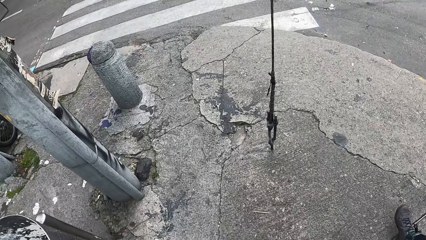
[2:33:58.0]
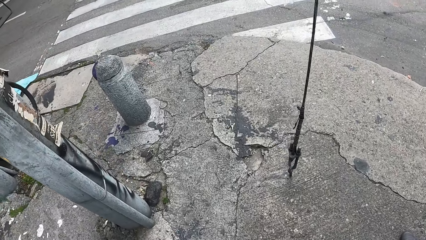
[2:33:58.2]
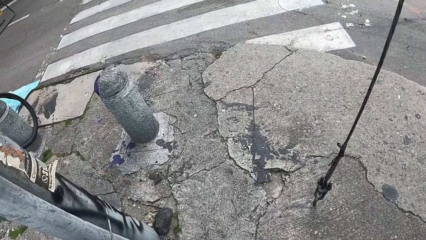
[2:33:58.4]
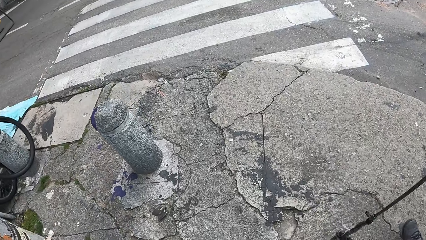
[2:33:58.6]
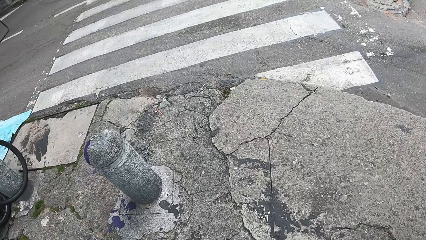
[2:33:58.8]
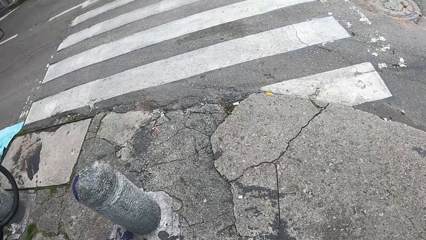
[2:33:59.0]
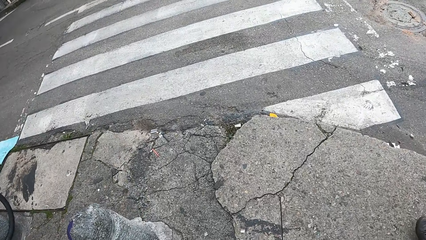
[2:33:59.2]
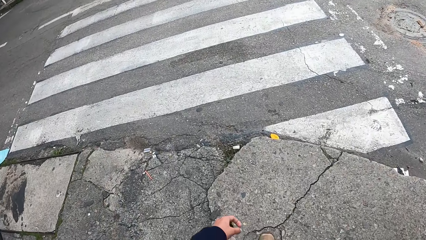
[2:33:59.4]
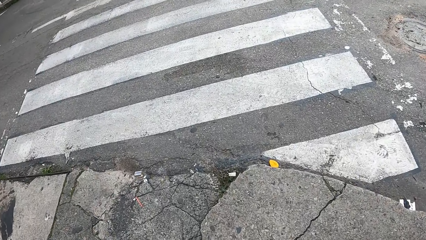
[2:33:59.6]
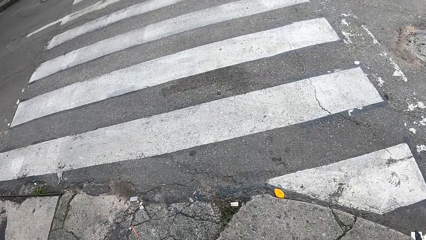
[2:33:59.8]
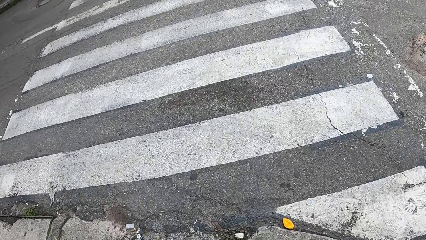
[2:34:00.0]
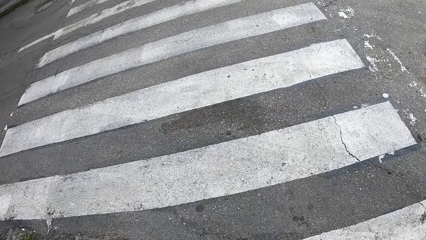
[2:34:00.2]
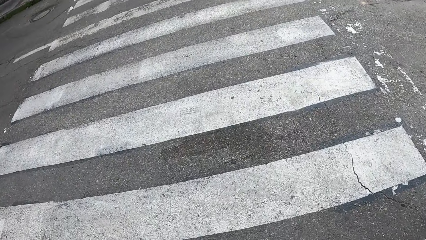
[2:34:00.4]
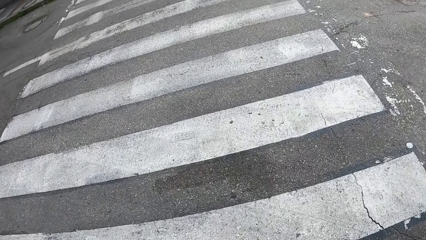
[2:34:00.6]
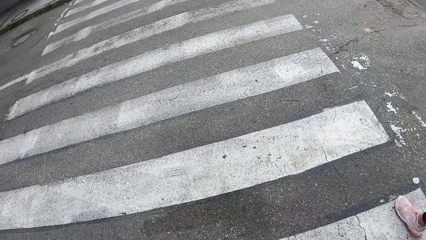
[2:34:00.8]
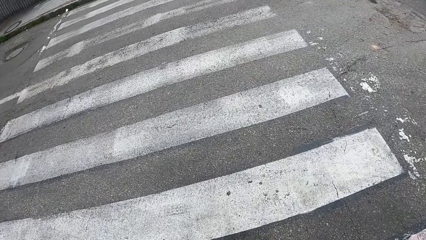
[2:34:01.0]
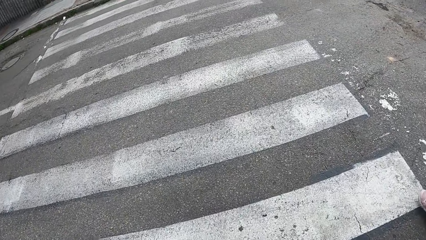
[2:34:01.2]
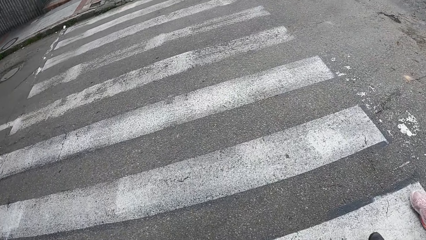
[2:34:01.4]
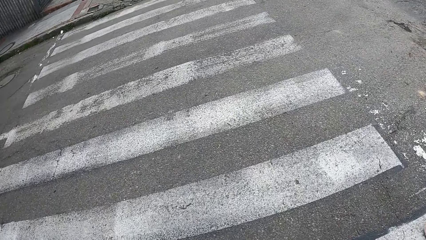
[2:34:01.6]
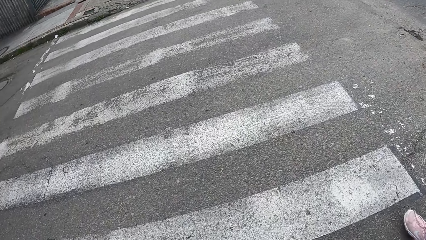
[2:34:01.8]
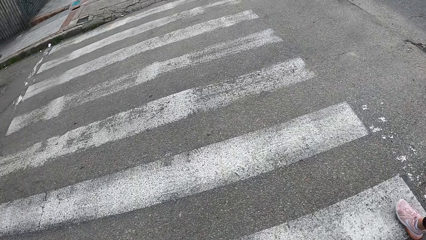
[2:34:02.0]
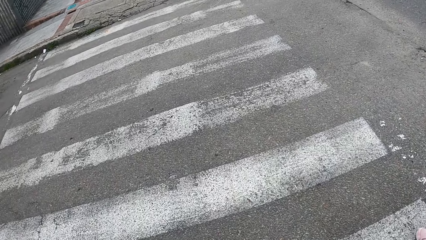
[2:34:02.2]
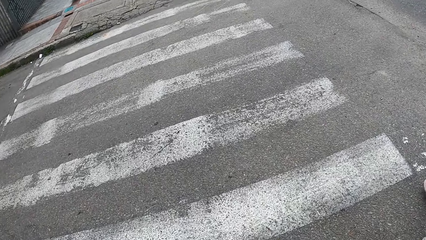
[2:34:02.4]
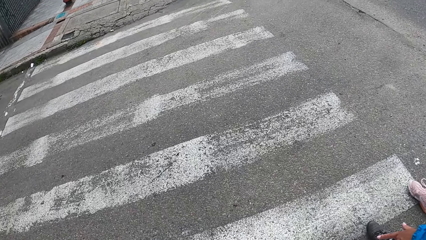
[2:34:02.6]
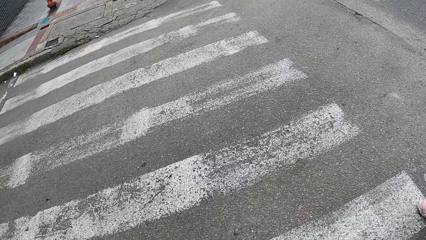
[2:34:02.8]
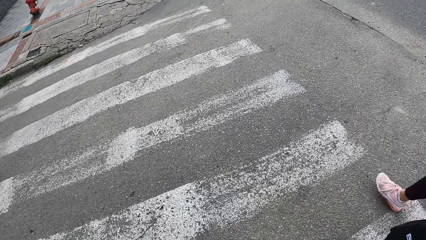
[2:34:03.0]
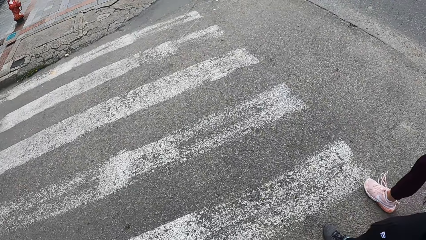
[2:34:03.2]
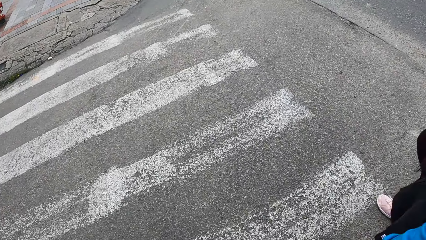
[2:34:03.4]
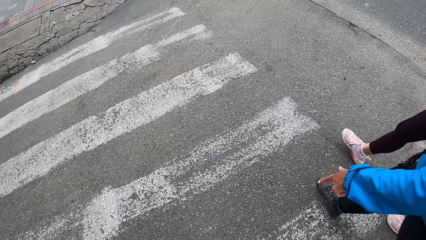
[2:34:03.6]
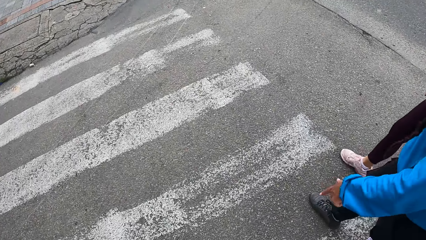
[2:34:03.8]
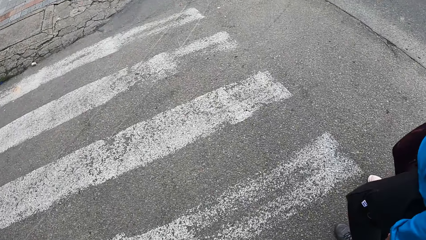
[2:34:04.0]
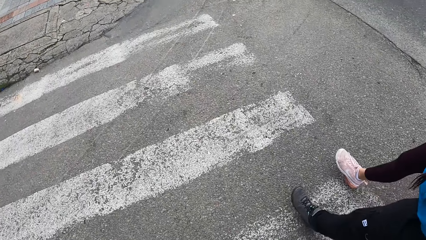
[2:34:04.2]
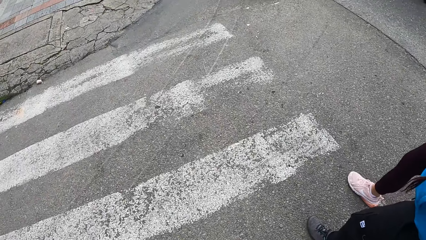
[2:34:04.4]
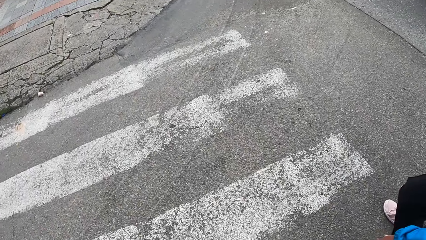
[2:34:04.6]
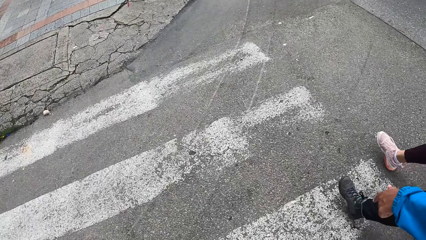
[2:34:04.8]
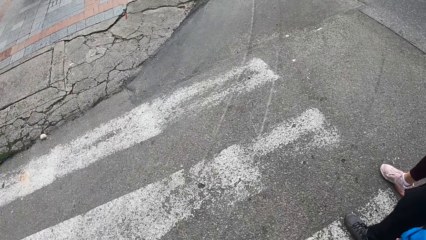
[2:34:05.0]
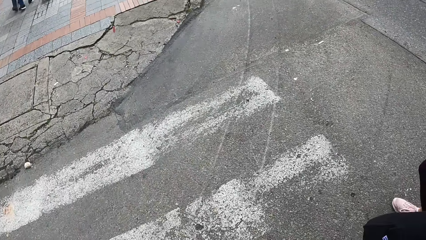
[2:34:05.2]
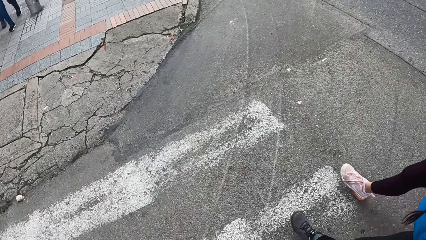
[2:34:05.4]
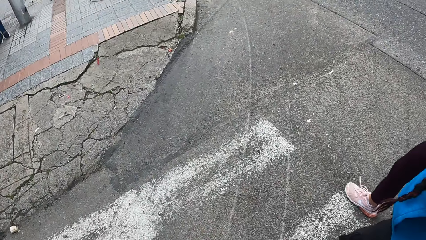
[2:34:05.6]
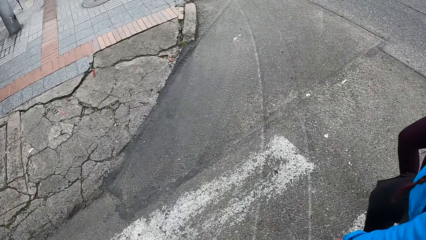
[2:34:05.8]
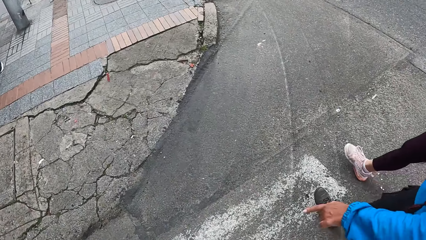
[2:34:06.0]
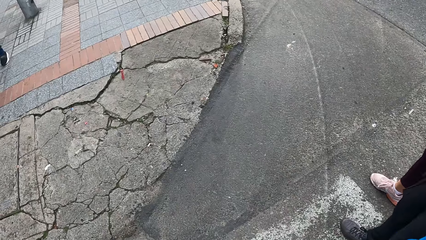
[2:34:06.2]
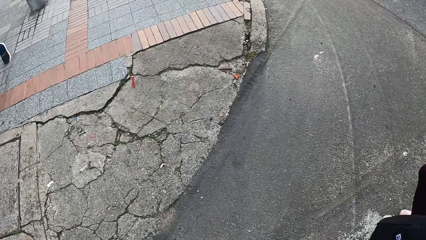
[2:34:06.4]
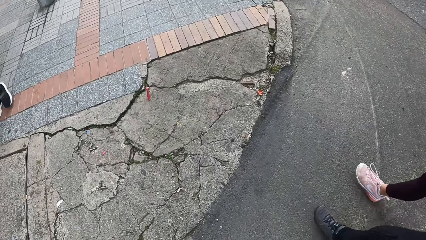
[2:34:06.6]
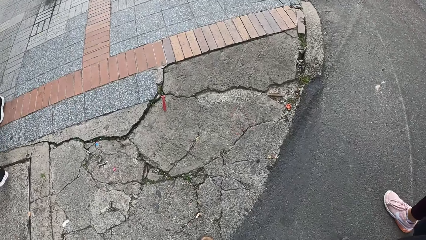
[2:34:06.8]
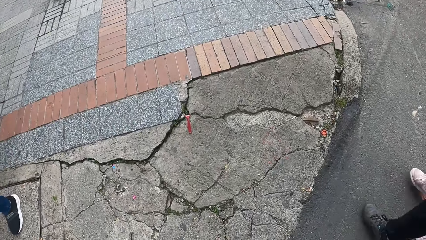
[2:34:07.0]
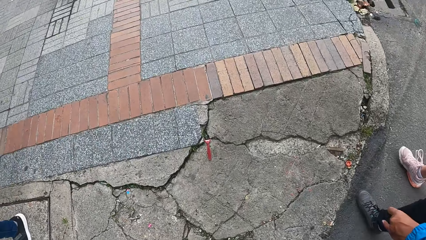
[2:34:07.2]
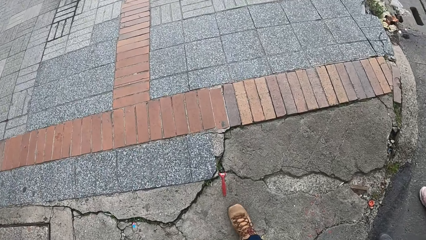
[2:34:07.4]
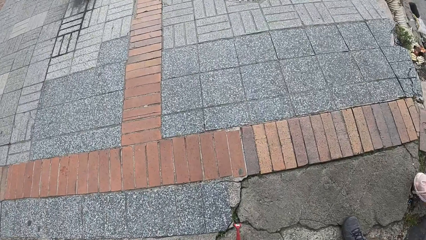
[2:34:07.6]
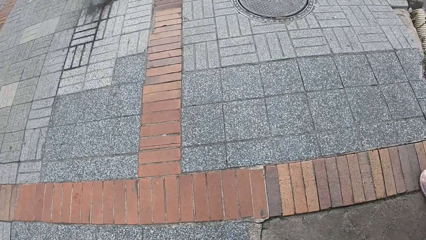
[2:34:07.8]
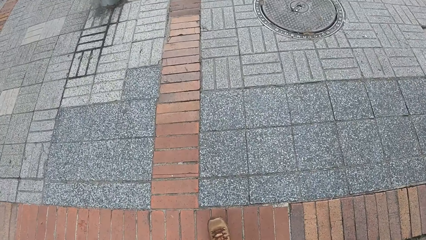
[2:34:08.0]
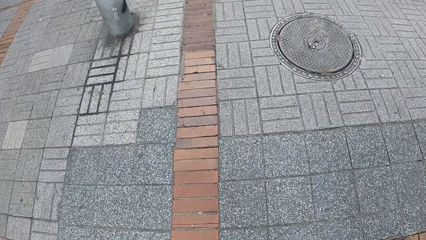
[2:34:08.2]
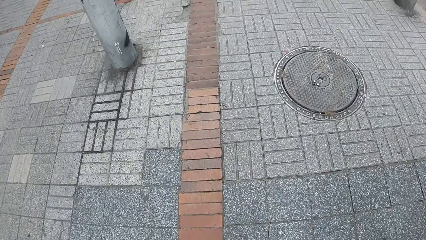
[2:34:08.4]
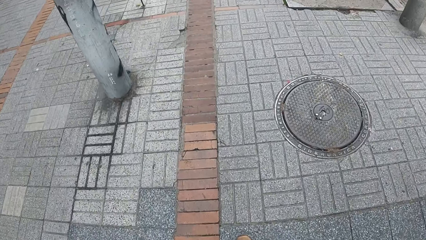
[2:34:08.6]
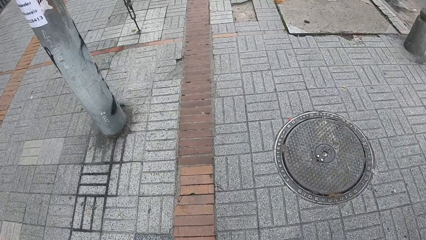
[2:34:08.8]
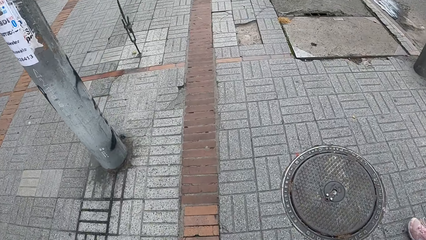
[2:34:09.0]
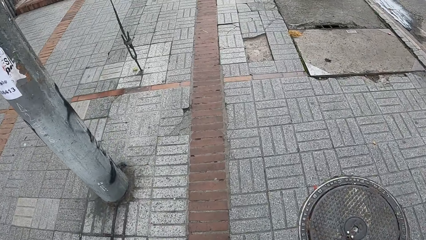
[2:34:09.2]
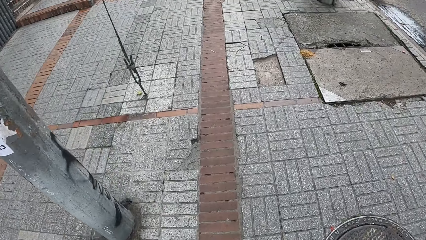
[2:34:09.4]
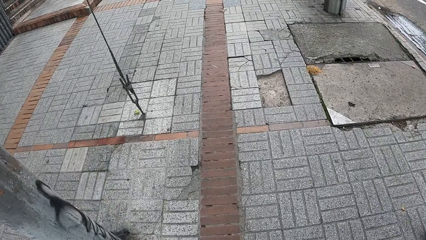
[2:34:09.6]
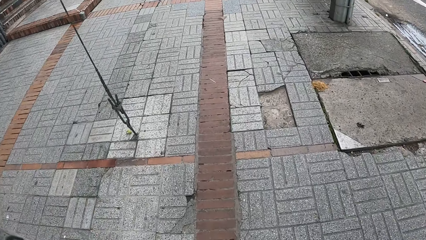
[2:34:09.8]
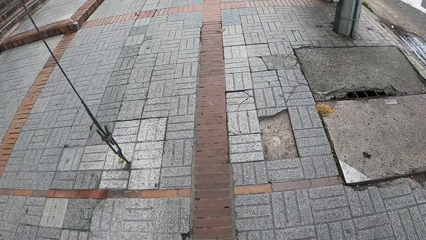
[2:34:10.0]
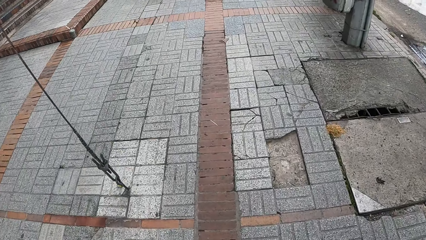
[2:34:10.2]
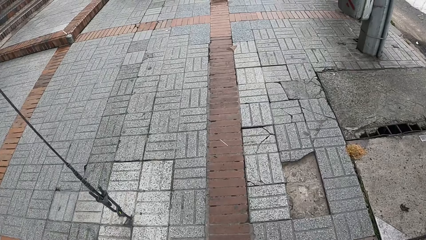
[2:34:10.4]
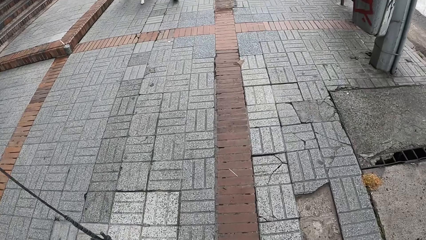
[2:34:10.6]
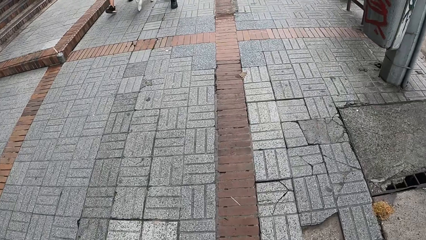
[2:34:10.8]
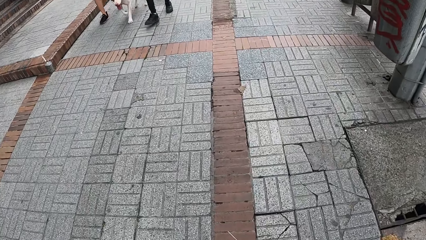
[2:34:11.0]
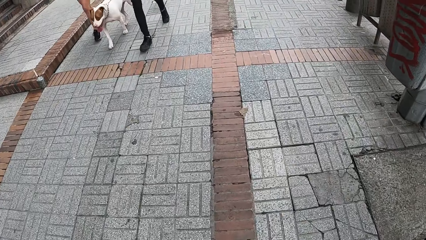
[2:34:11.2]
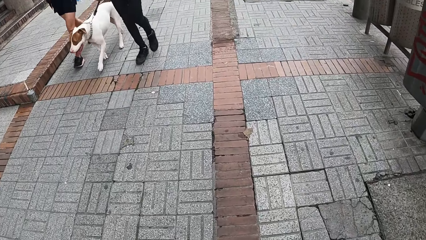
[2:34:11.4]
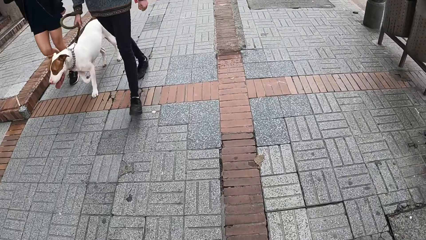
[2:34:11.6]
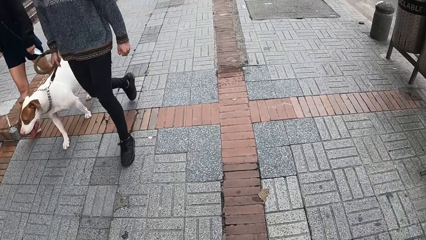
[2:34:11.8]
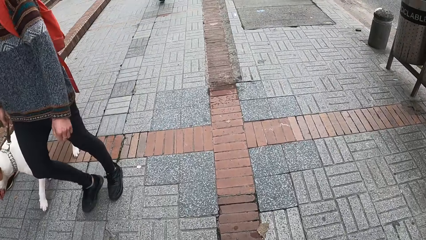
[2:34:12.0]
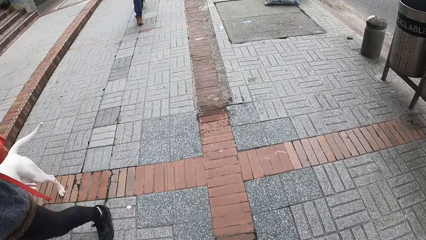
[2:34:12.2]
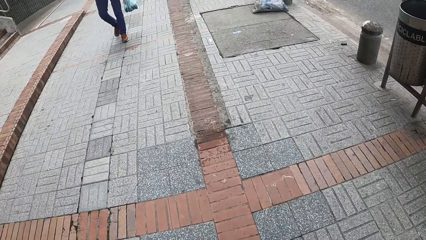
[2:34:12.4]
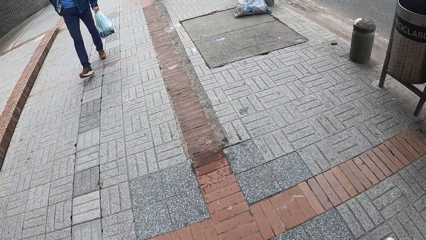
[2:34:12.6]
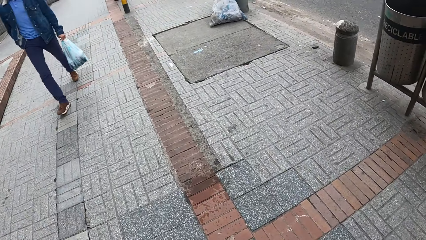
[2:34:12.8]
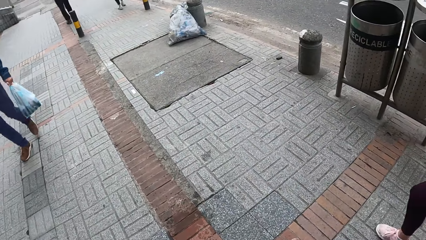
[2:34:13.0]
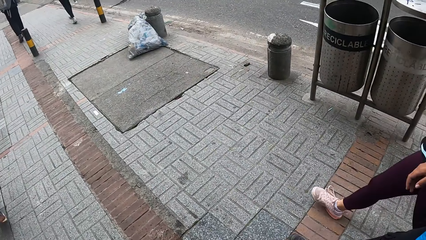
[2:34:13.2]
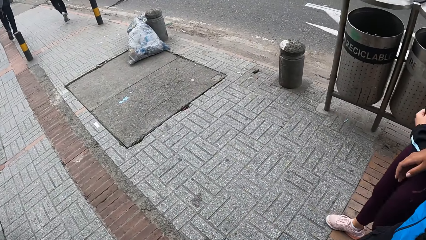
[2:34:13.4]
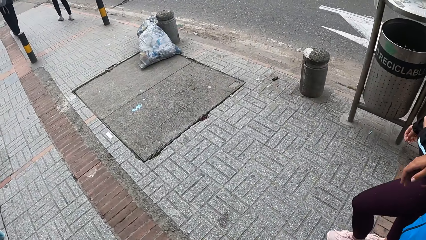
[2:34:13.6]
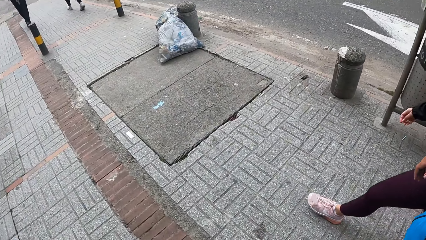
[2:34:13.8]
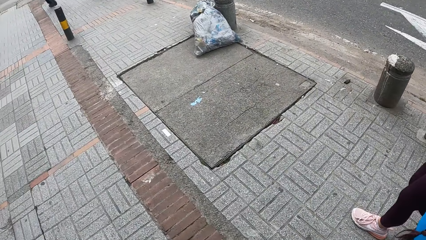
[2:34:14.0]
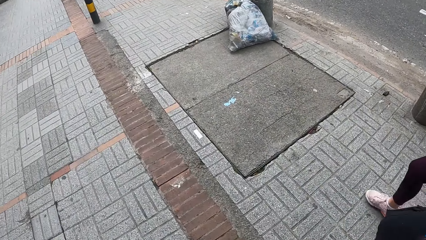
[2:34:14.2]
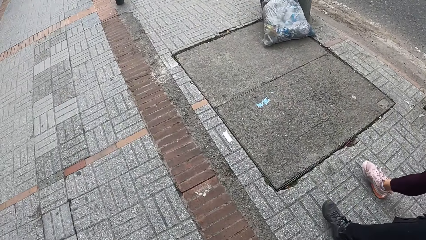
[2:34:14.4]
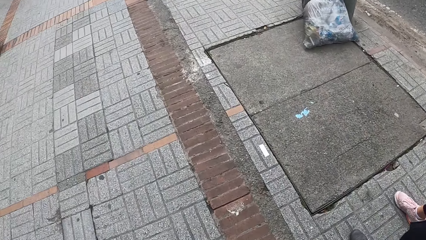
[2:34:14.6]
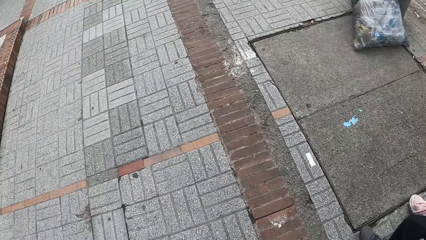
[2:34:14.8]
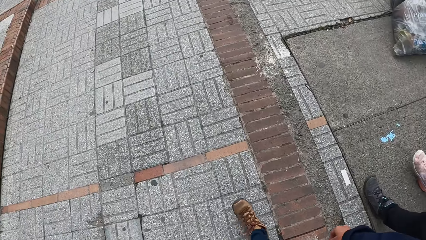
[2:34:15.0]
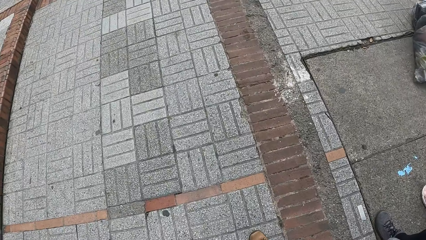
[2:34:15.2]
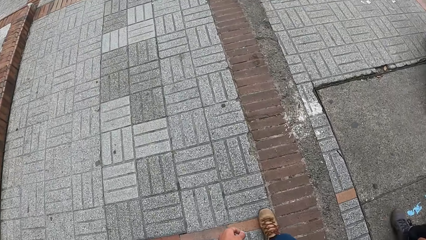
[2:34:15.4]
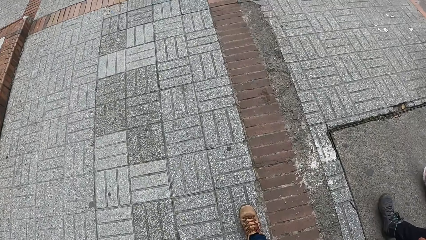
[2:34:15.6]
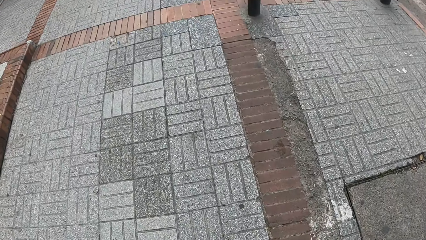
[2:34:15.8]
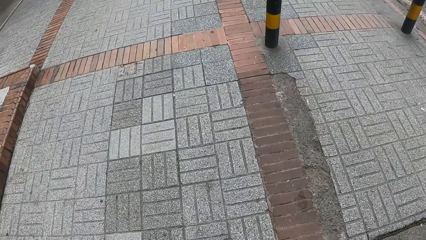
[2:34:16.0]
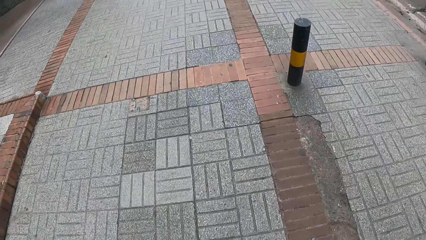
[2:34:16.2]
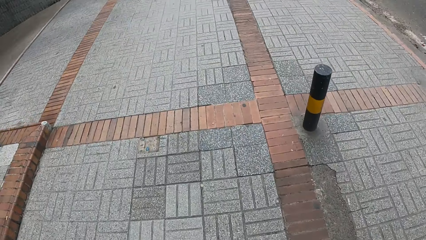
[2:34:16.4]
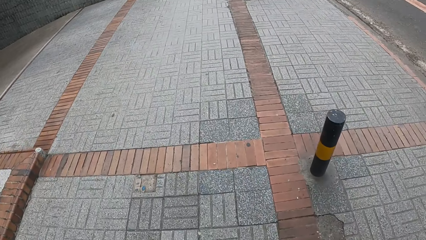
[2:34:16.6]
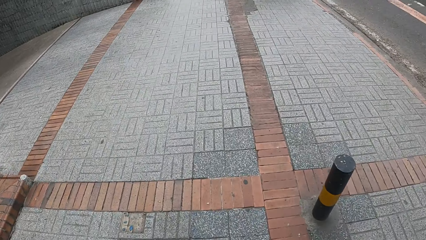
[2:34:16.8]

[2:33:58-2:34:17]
The camera wearer crosses the road on a sidewalk with a person and another person. They walk on the sidewalk with the first person and the second person. A third person walks a dog on the sidewalk with a fourth person. A fifth person walks on the sidewalk. The first person walks on the sidewalk with the second person and the camera wearer.
